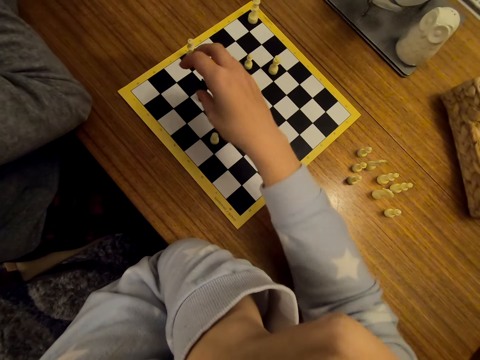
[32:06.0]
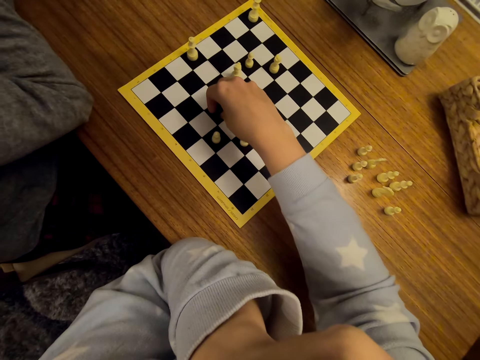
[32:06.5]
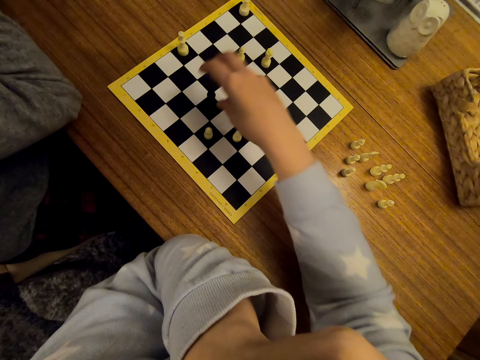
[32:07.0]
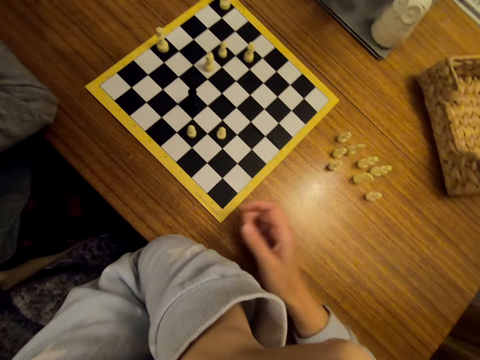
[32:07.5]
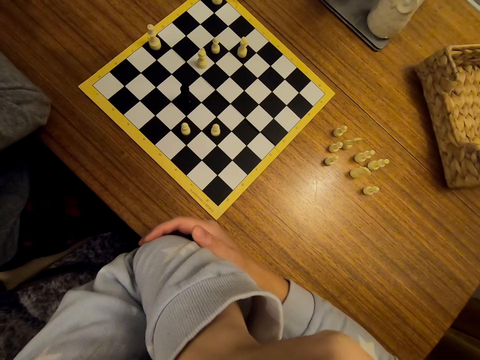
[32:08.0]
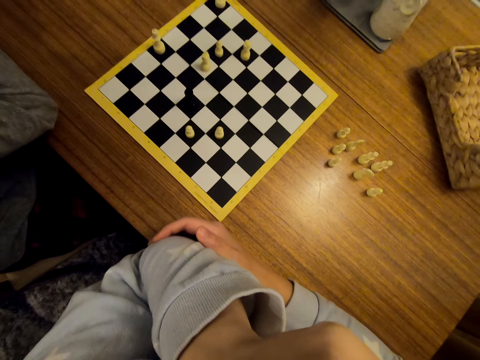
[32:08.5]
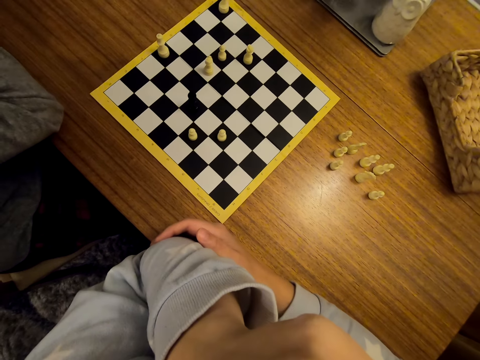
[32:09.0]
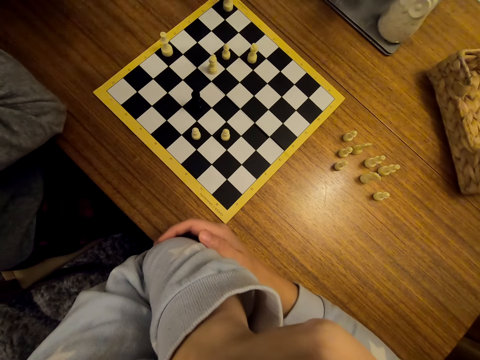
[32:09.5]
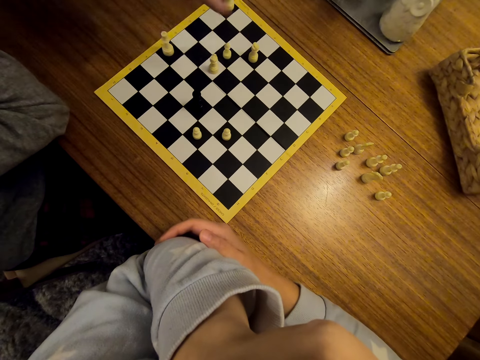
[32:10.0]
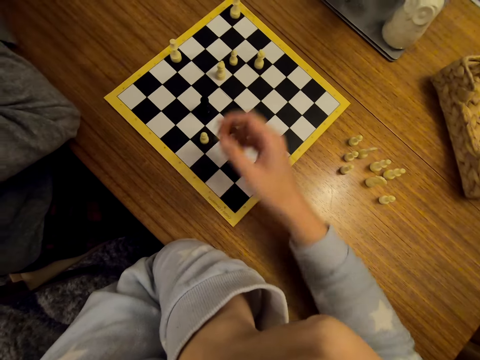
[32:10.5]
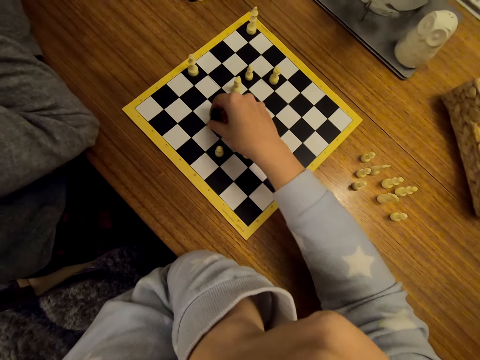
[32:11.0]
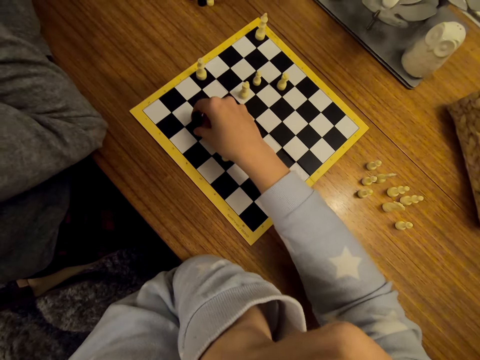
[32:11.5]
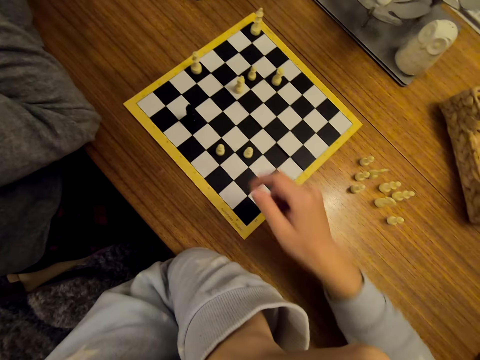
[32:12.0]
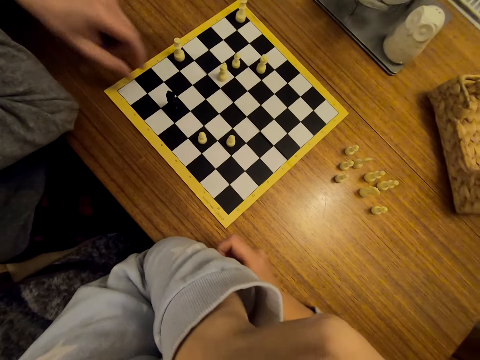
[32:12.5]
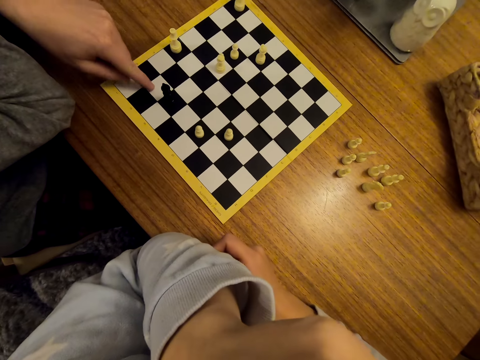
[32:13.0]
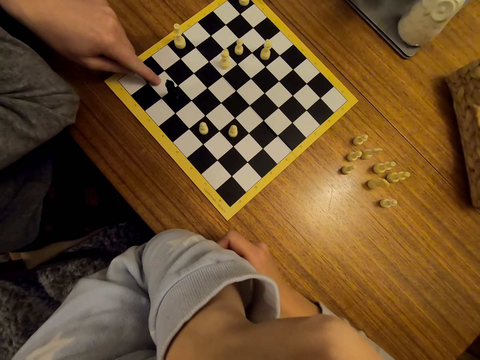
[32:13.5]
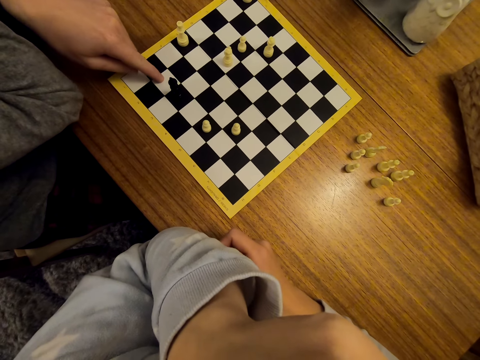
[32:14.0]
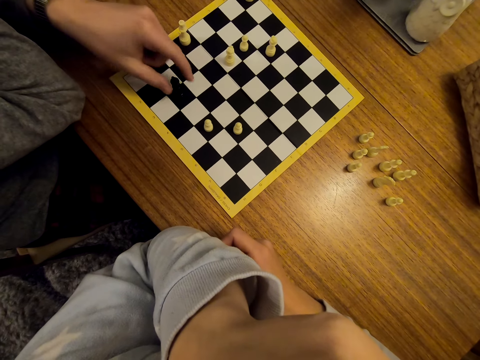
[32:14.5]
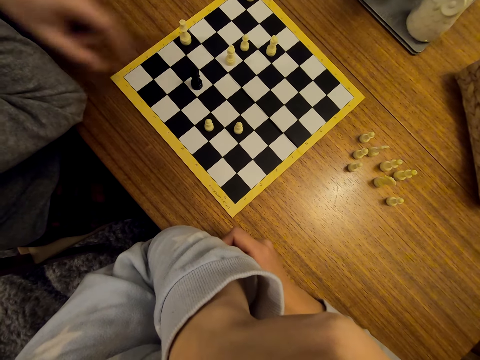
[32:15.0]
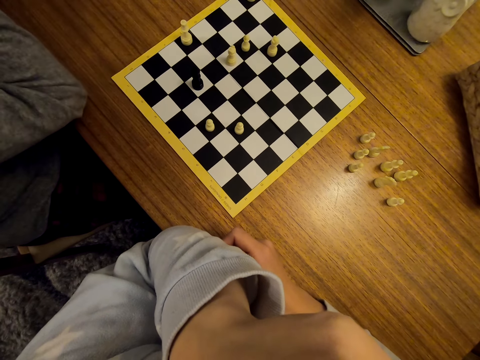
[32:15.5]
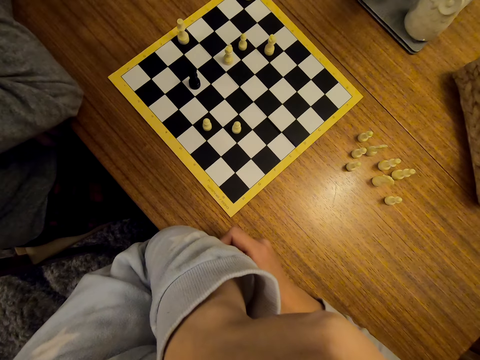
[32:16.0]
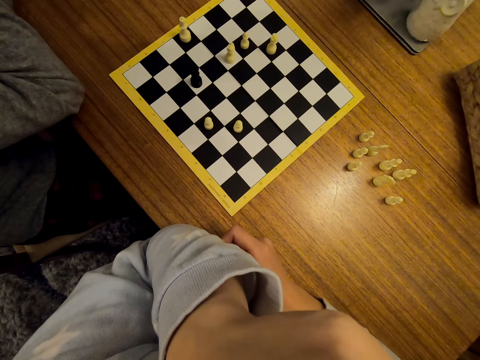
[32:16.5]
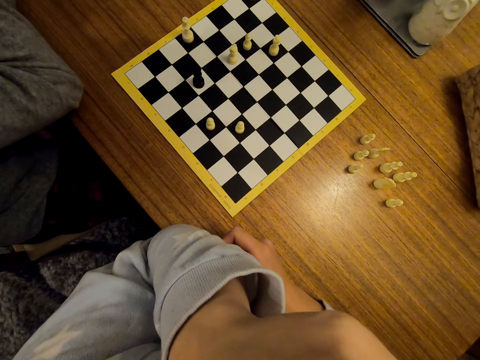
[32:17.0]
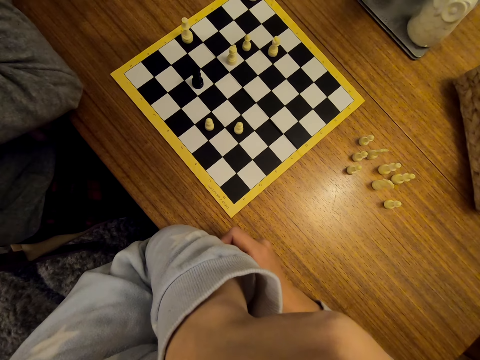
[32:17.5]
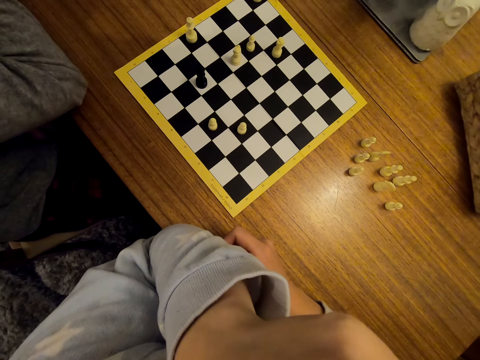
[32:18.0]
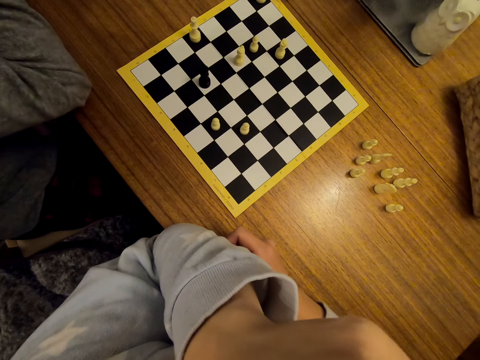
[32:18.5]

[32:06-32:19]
The camera wearer moves the pawn on the chess board. They stare at the chess. A man points at a chess piece on the board. The camera wearer shifts the chess on the chess board. The man holds his hand on the chess board. The camera wearer stares at the chess on the table. The man moves the pawn on the chess board and converses with the camera wearer.

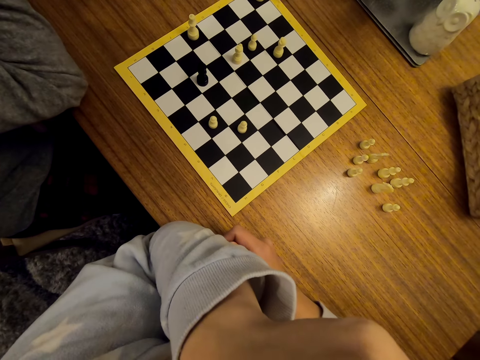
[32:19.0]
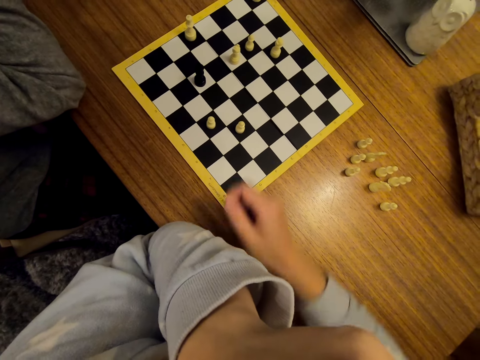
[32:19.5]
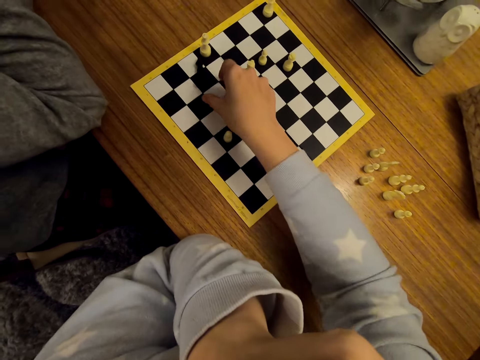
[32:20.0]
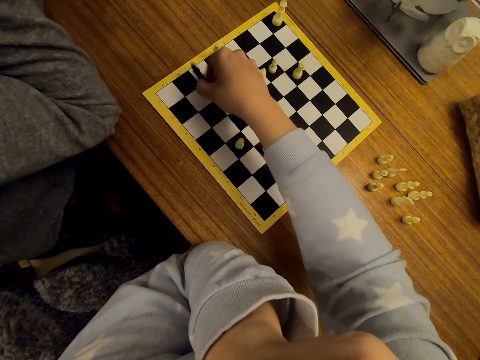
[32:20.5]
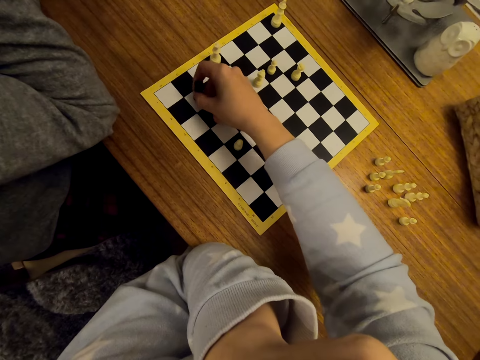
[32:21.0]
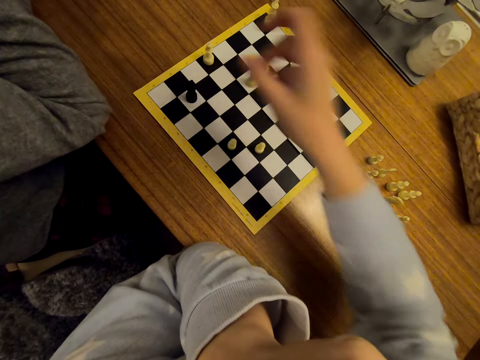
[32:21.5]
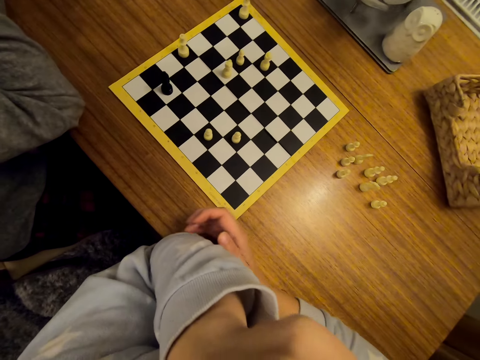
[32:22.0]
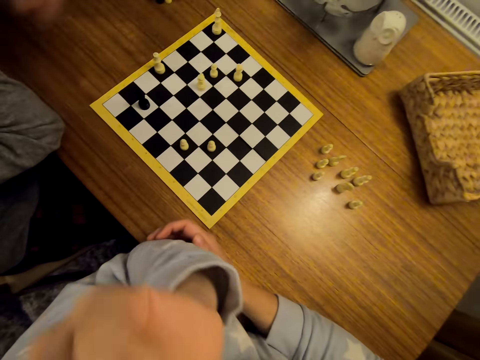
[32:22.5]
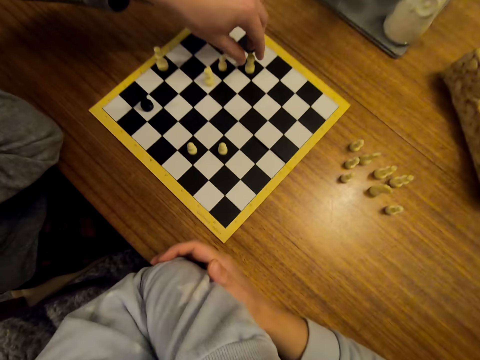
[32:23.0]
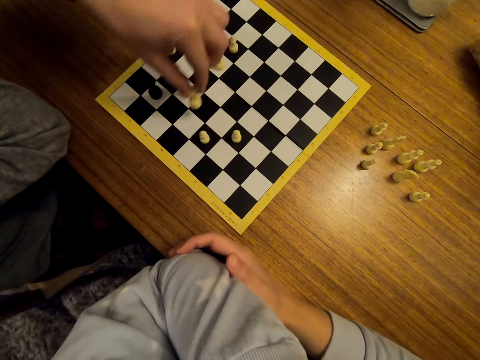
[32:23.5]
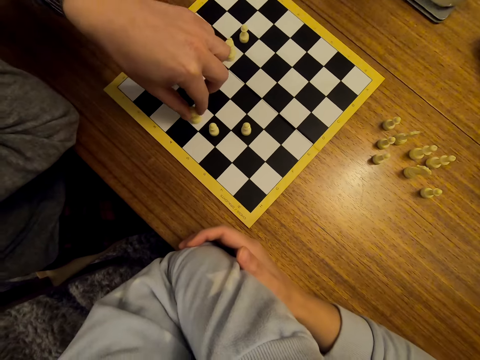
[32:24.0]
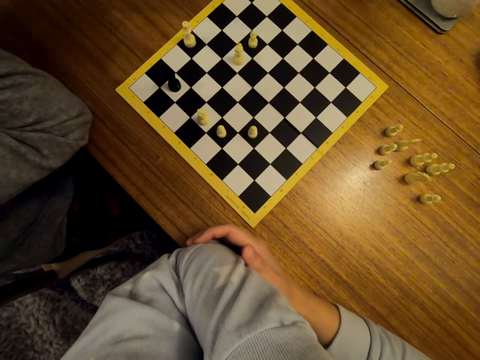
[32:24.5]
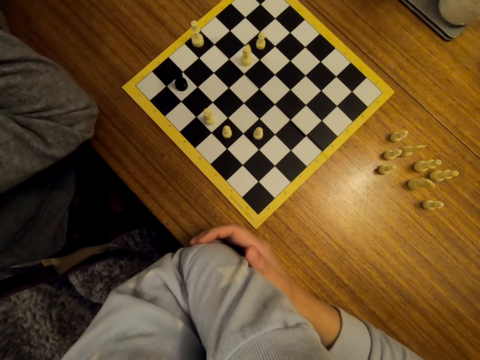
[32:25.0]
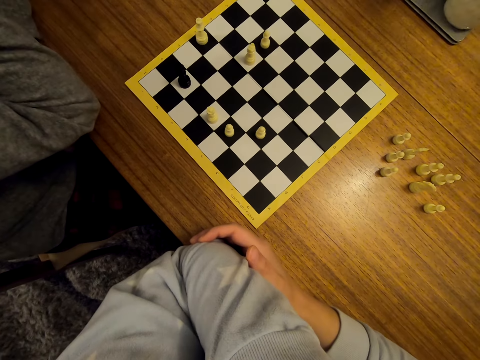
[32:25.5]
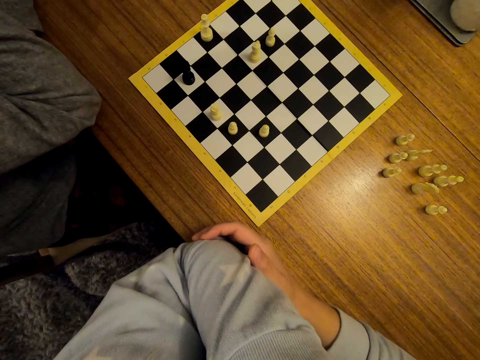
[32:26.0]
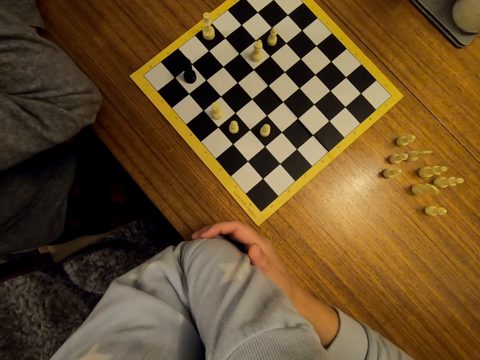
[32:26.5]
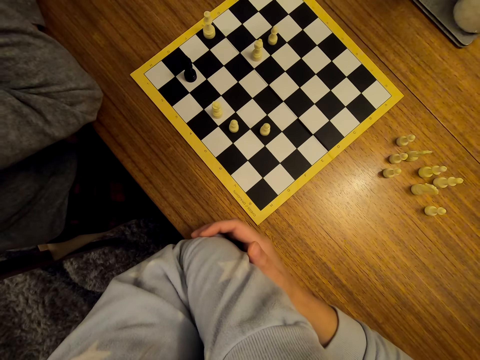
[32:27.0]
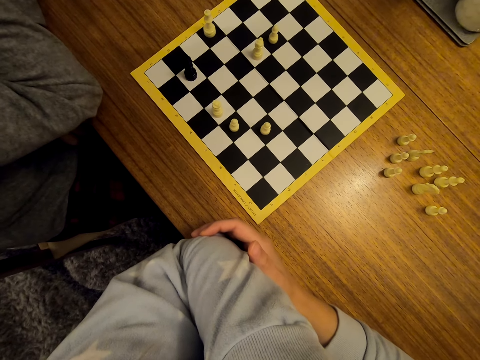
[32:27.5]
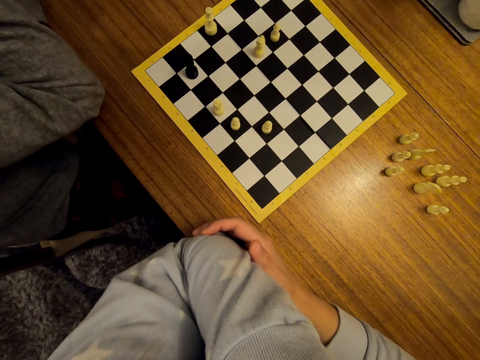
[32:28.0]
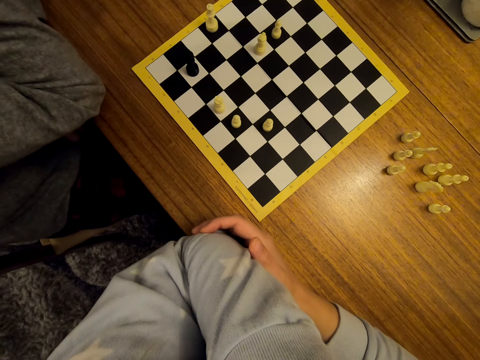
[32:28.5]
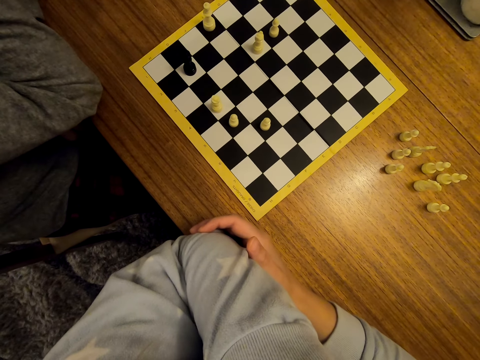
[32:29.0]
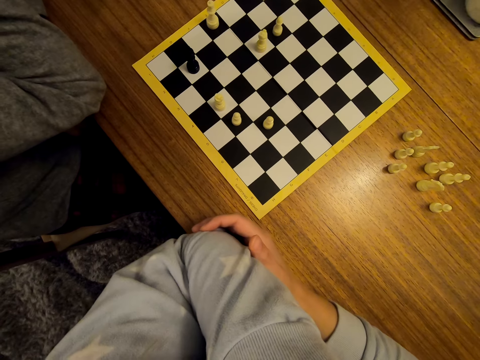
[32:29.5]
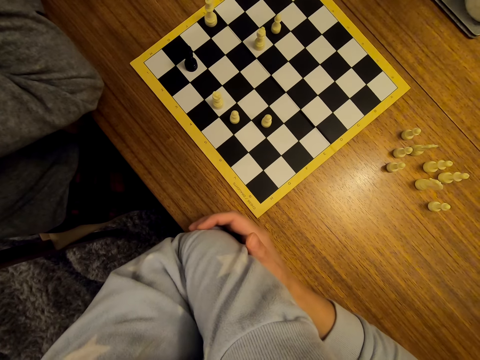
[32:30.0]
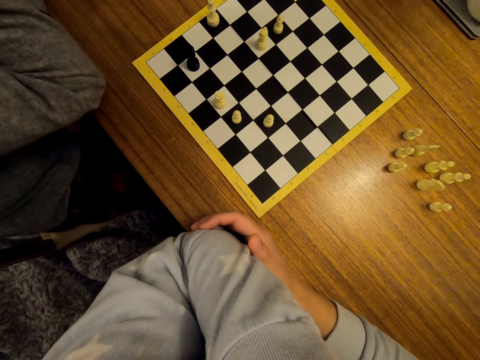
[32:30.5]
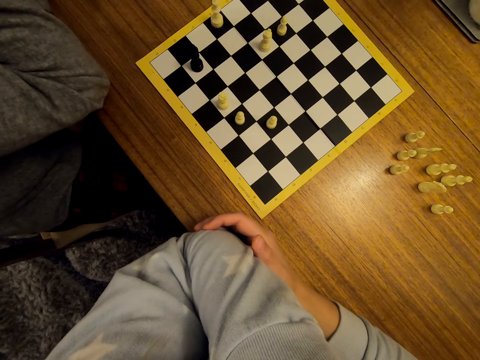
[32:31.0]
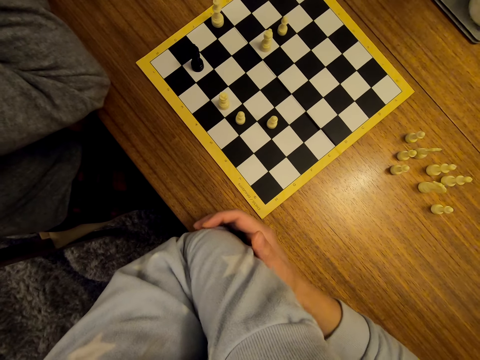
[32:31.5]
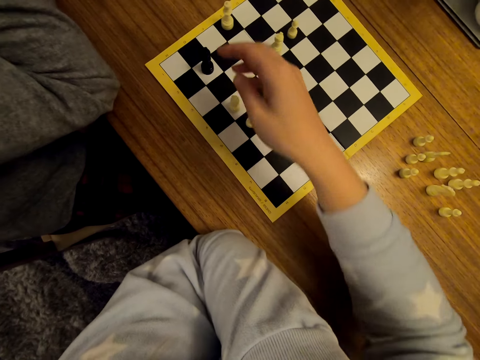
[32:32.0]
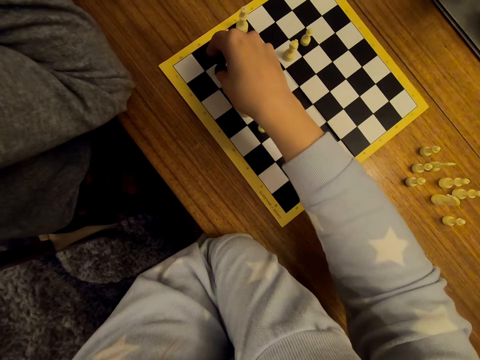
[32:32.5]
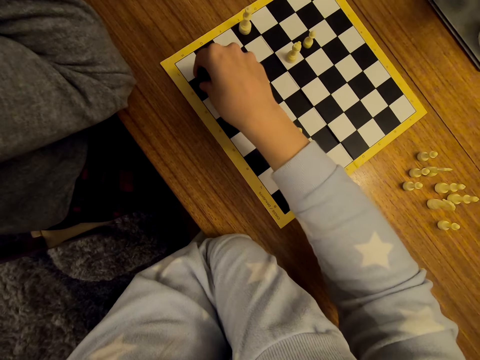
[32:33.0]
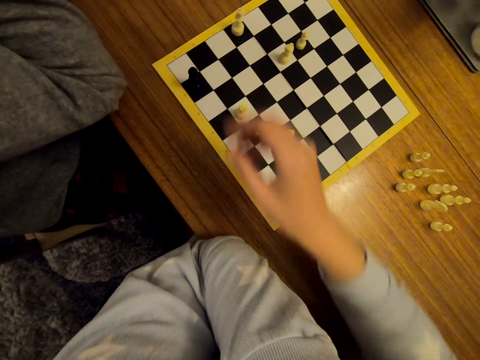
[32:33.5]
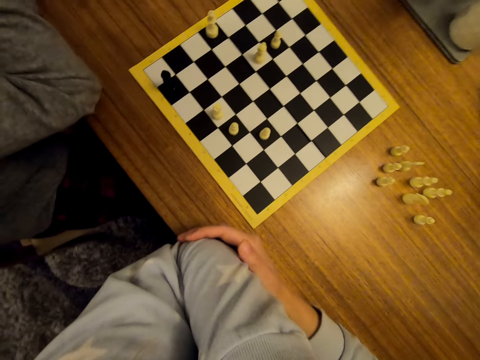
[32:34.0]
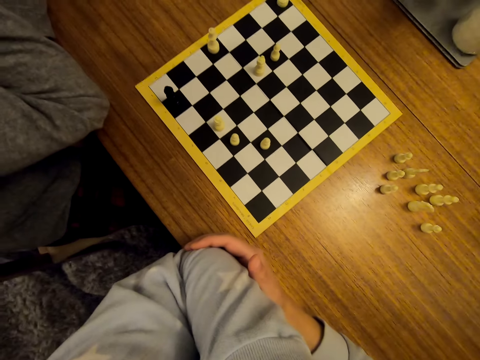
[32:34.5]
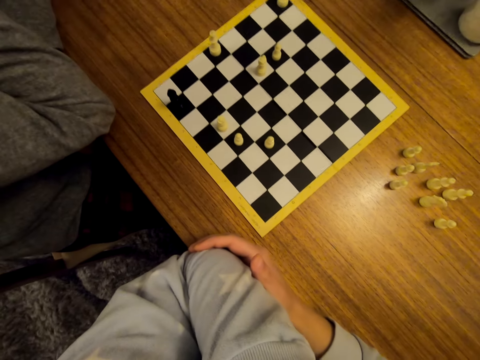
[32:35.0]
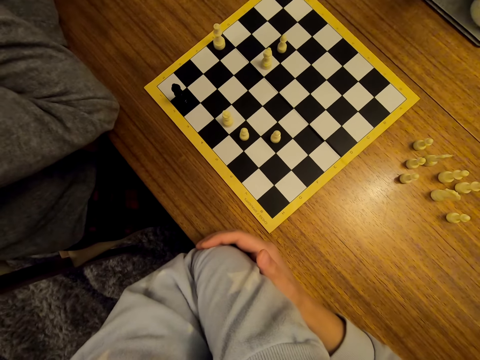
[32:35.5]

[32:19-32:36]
The camera wearer stares at the chess on the table. They move the pawn on the chess board. A man moves the pawn on the chess board. The man stares at the chess on the table. The camera wearer moves the pawn on the chess board. They stare at the chess on the table.
